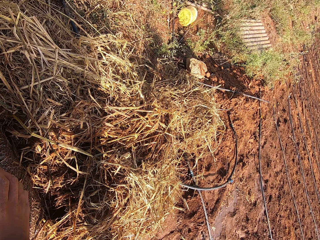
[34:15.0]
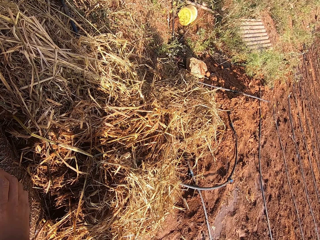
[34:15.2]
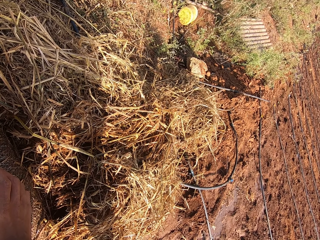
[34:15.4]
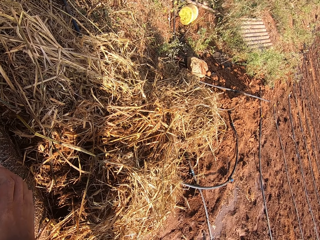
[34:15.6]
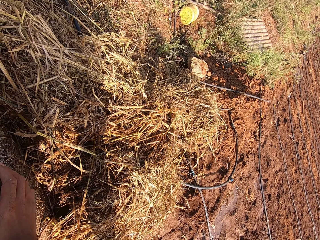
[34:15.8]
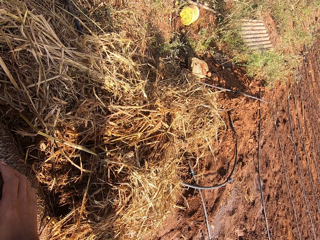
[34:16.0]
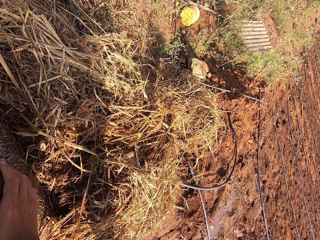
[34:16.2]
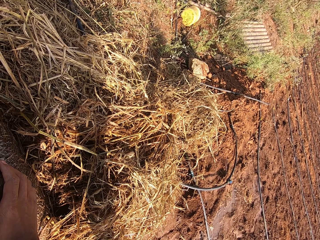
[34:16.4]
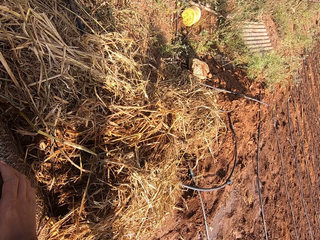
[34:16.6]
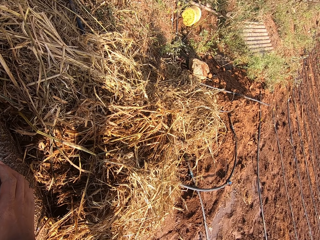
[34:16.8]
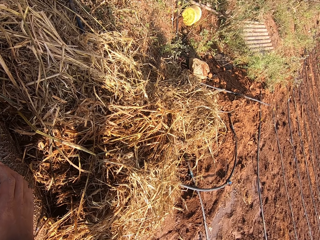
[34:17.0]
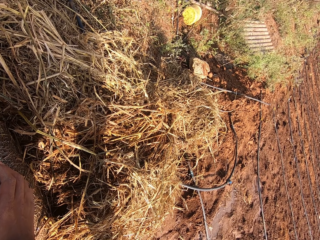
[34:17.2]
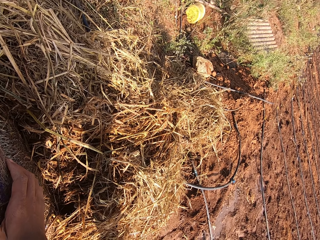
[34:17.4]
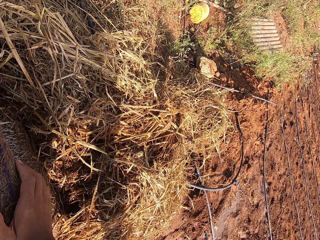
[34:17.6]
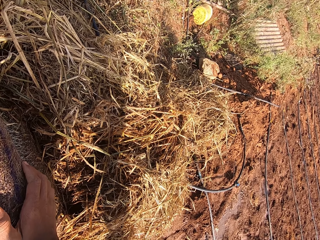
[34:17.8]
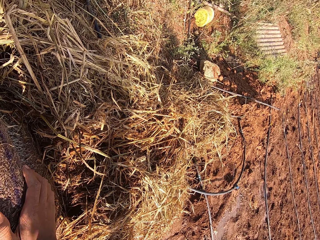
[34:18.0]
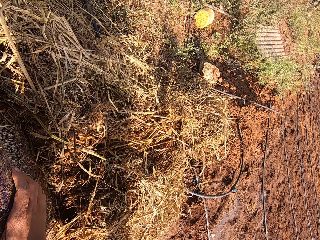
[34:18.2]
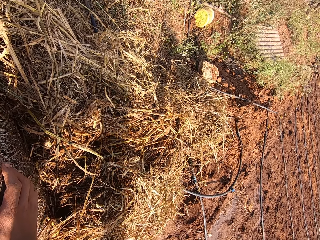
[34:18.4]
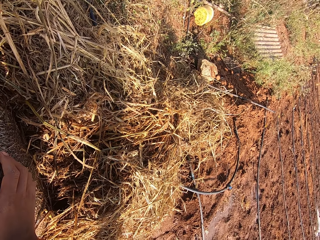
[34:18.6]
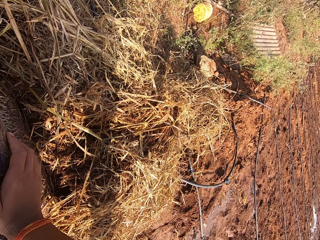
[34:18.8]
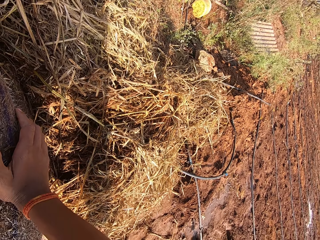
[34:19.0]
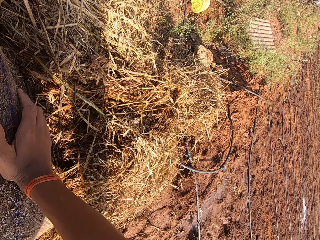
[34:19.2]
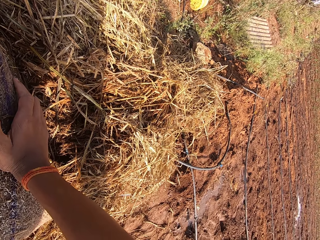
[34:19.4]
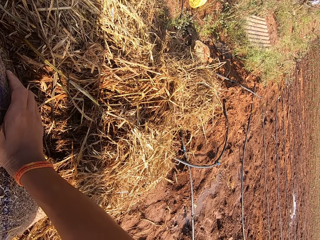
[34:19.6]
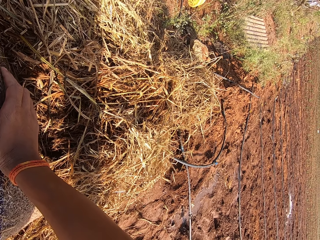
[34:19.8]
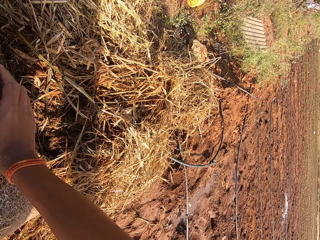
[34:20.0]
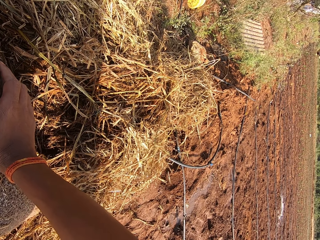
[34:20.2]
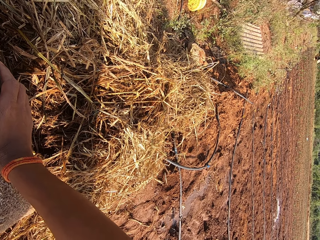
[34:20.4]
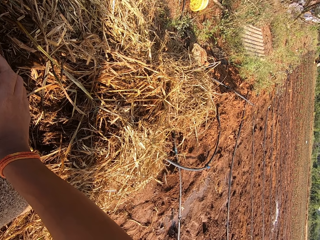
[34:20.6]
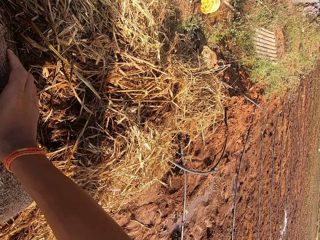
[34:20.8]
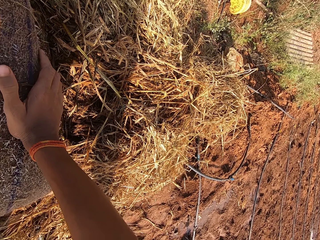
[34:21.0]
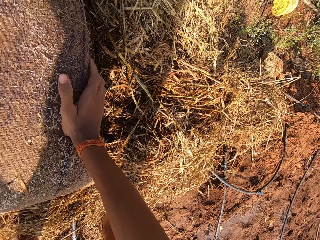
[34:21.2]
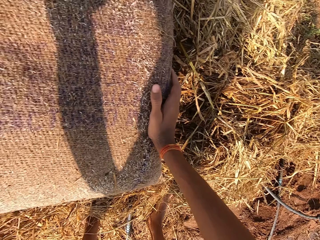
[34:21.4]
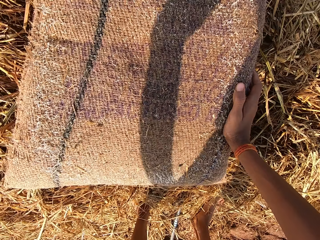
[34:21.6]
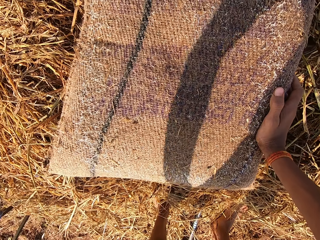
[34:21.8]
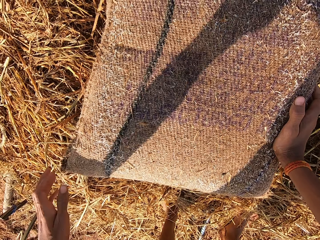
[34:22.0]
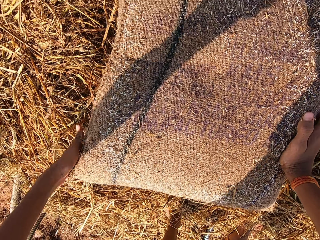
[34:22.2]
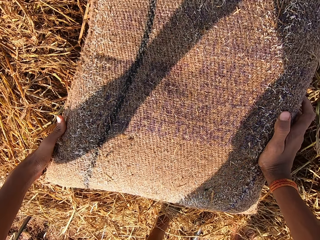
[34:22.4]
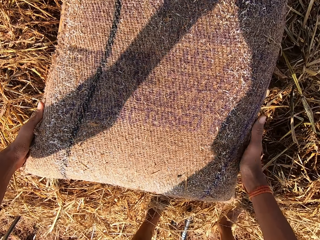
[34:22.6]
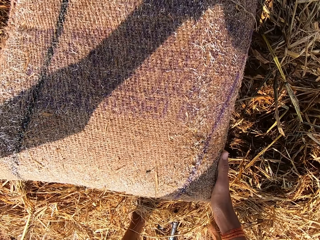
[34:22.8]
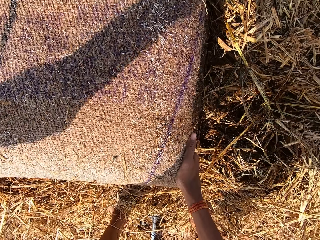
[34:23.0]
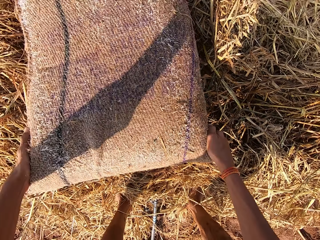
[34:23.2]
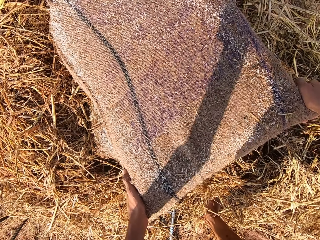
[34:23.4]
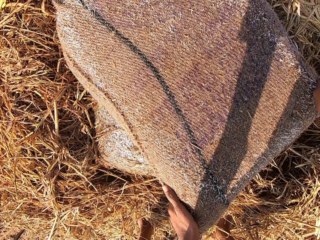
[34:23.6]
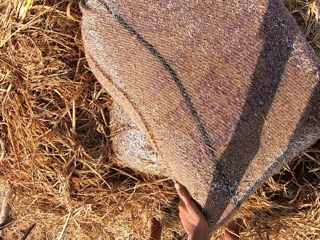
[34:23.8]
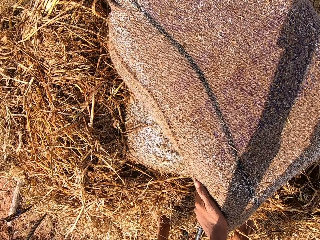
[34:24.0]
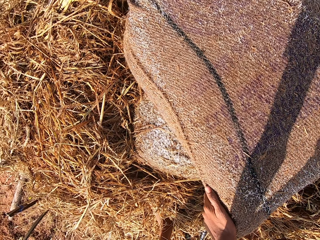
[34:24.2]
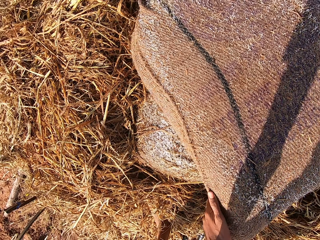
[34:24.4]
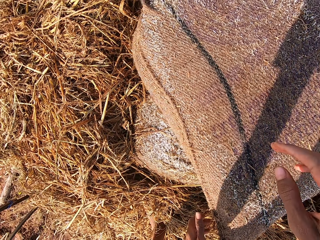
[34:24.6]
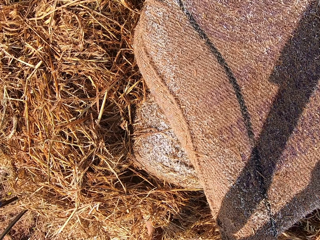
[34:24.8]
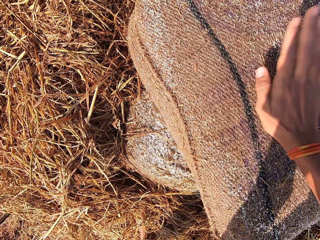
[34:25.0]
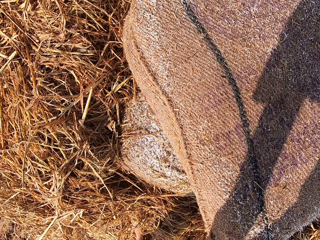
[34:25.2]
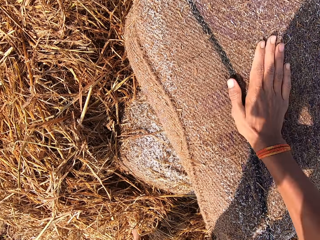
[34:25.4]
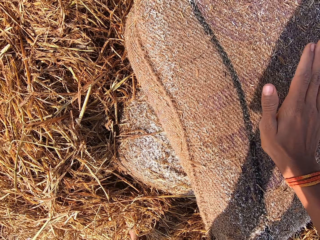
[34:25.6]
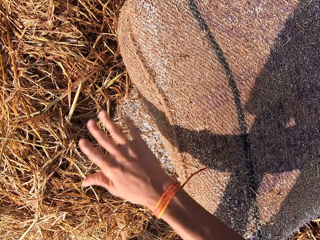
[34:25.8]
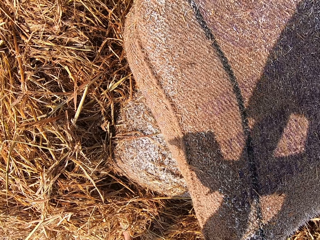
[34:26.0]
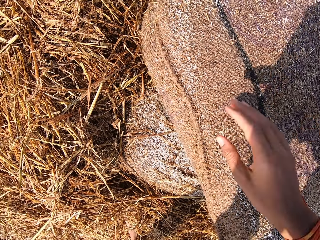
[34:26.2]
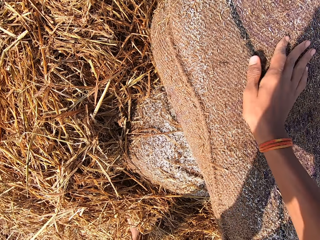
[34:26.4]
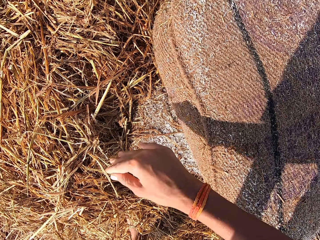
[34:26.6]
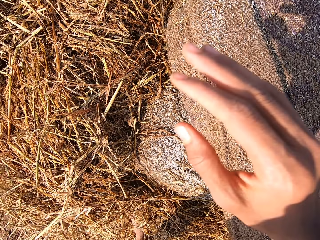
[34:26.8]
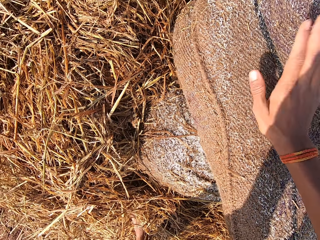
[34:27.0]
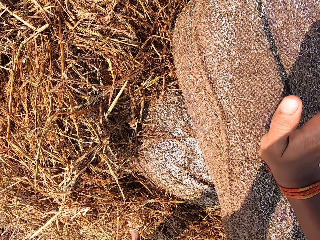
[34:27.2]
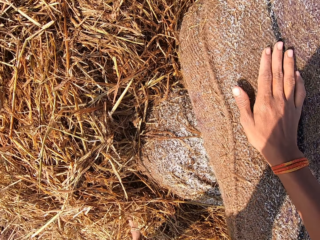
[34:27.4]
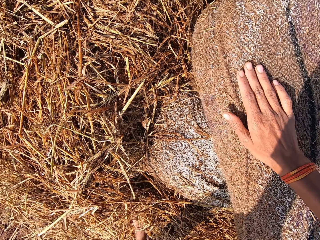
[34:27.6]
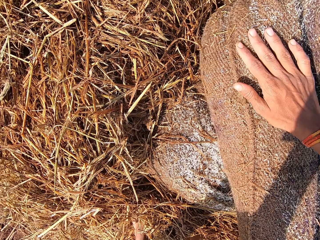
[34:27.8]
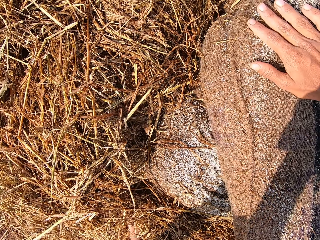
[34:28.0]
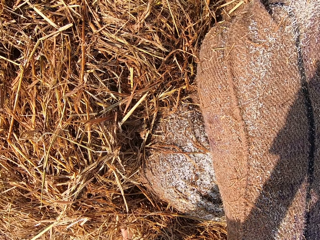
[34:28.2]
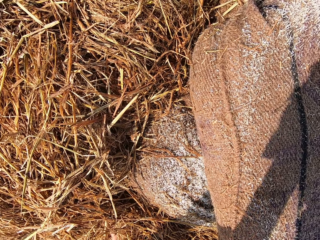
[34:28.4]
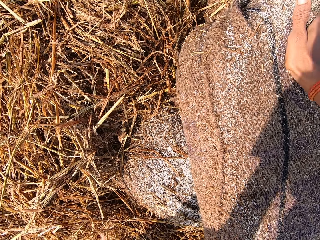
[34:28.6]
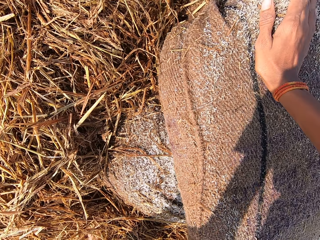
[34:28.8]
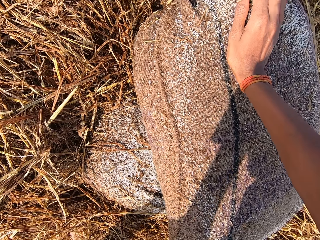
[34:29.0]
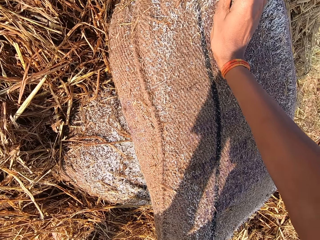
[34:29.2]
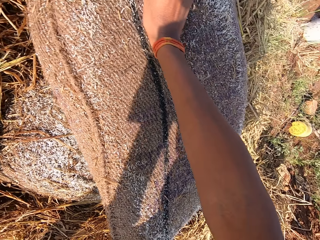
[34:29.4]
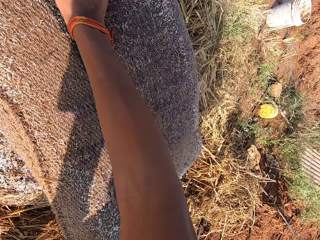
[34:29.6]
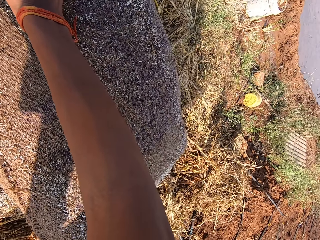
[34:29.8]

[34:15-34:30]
The camera wearer moves the sack with his hands. He lifts the sack on the sack. He hits the sack with his right hand. He dusts dirt off the sack with his right hand. He hits the sack with his right hand. He dusts dirt off the sack with his right hand.

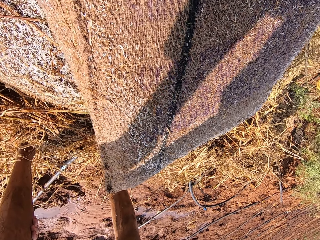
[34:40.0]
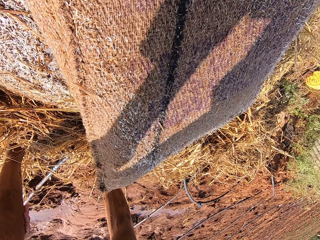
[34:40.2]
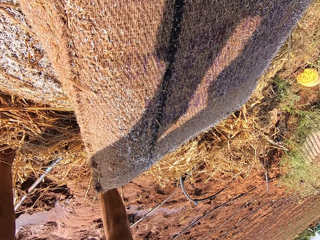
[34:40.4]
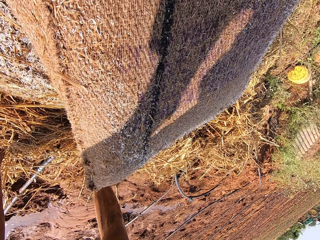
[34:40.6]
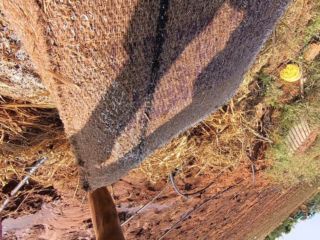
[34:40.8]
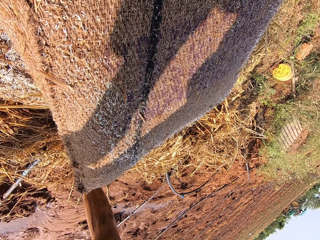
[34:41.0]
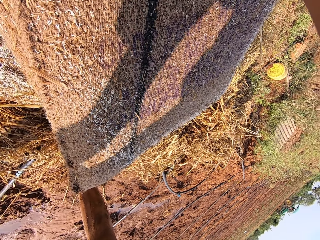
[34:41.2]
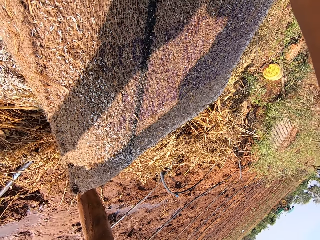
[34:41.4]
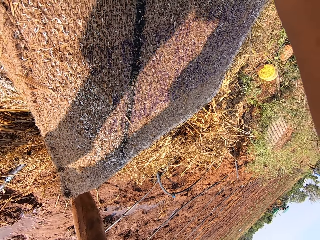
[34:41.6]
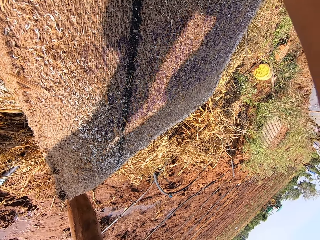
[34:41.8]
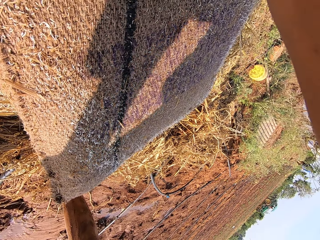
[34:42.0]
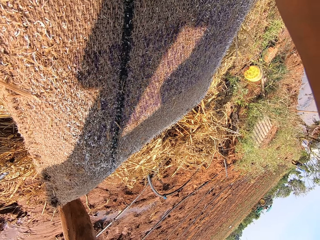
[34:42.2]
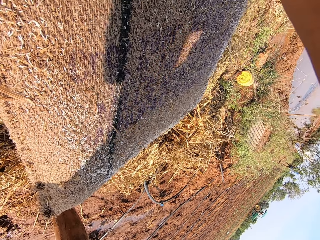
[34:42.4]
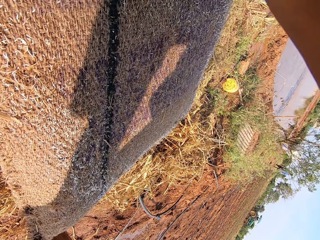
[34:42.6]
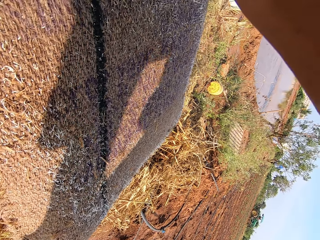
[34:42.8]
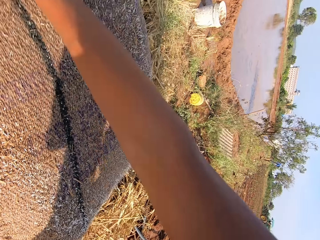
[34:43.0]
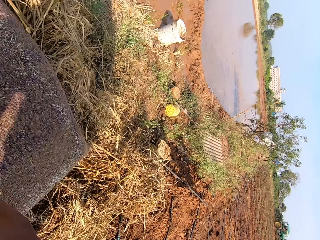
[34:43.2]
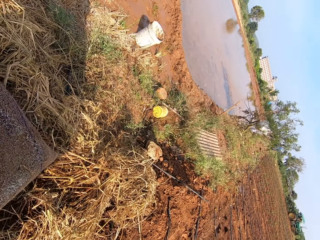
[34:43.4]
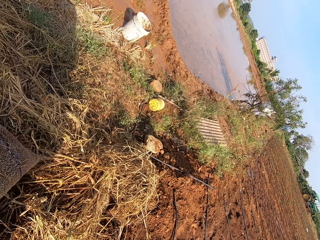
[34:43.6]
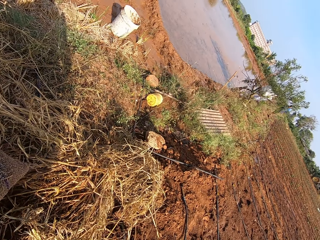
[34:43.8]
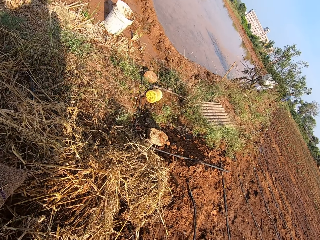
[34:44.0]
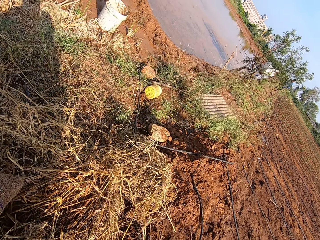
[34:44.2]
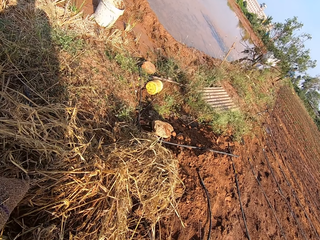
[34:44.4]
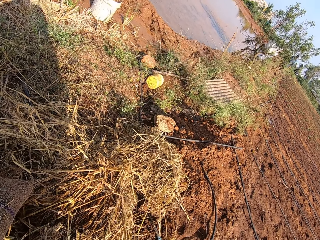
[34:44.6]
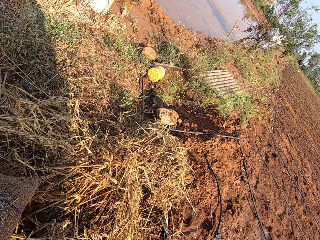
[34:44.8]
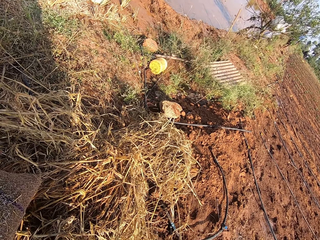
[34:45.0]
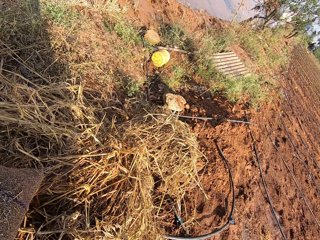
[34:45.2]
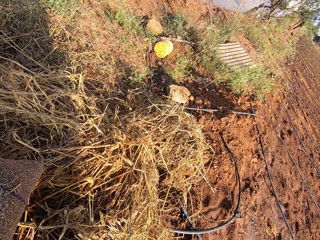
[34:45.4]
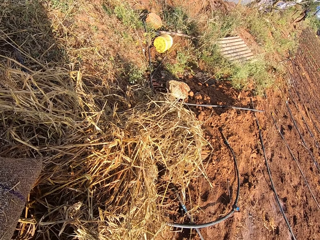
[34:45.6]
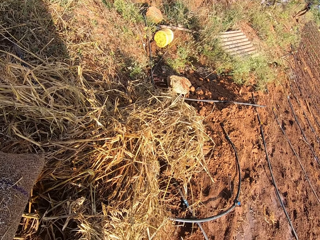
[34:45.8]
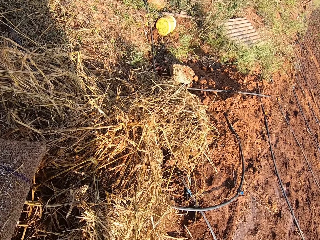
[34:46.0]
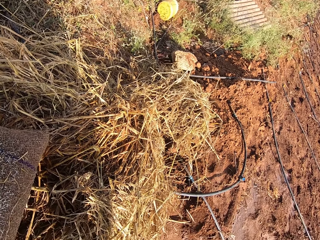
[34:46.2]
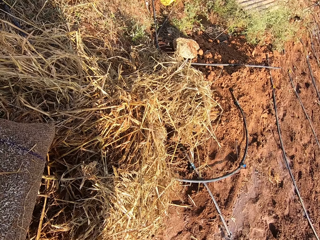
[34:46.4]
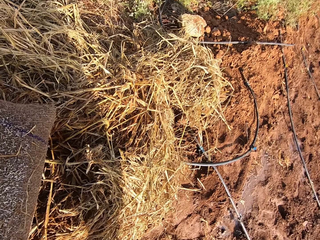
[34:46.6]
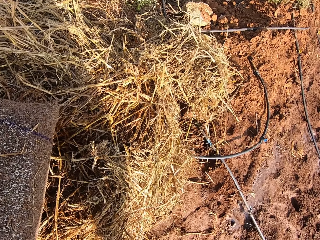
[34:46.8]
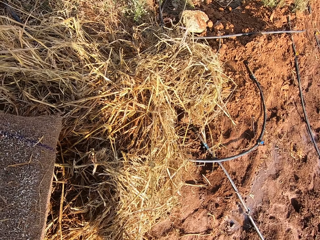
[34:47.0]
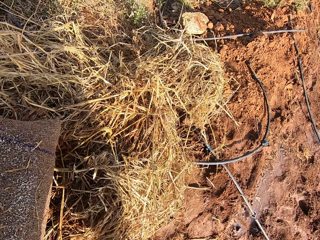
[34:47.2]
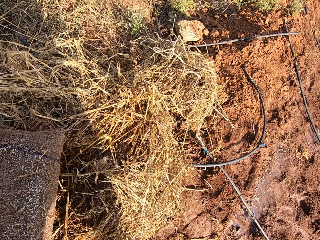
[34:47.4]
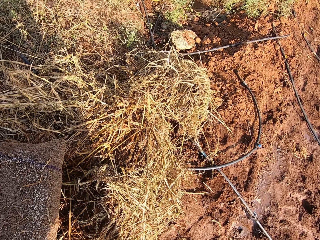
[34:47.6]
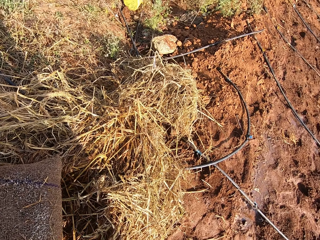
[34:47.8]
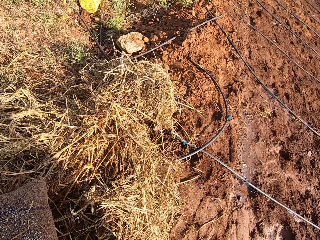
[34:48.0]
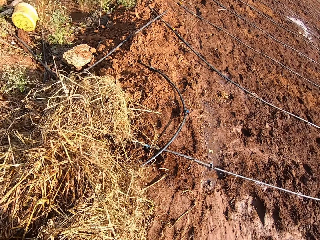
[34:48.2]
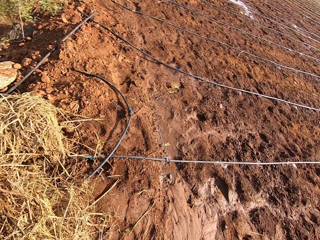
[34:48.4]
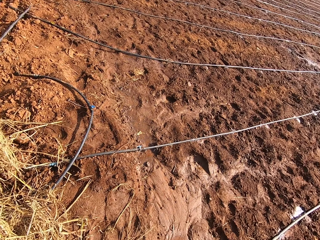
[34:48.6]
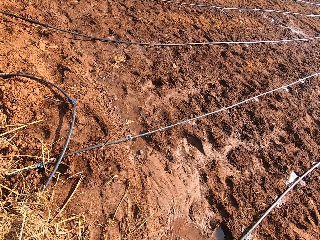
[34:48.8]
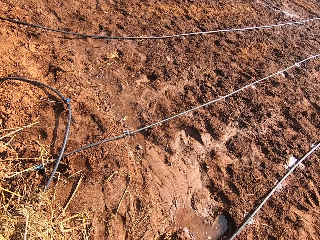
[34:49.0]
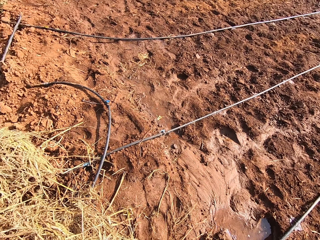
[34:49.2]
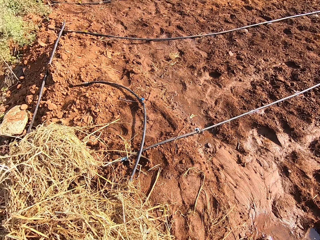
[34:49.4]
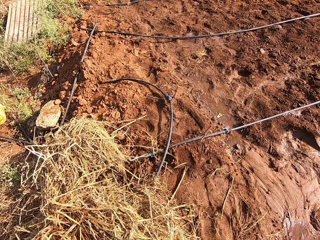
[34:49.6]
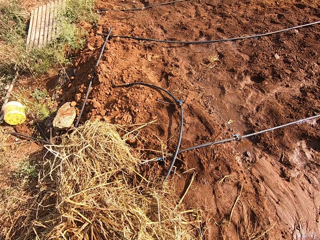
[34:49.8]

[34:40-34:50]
The camera wearer interacts with a man.
